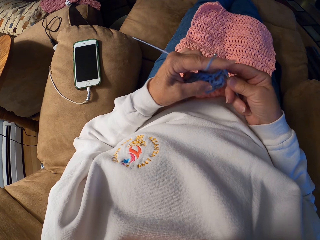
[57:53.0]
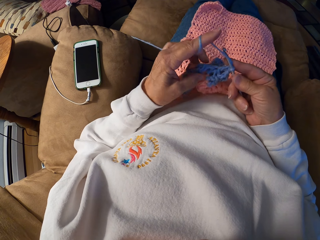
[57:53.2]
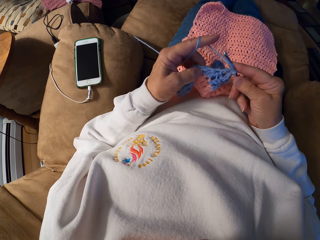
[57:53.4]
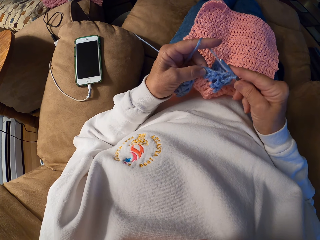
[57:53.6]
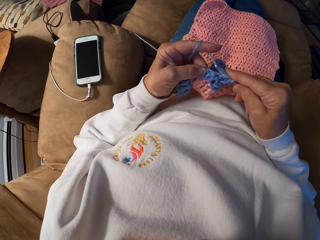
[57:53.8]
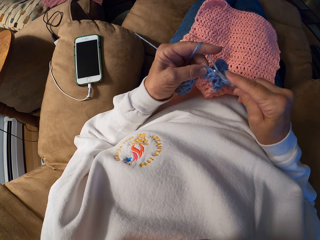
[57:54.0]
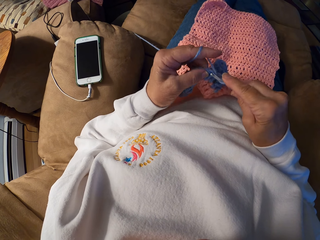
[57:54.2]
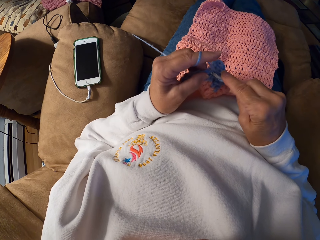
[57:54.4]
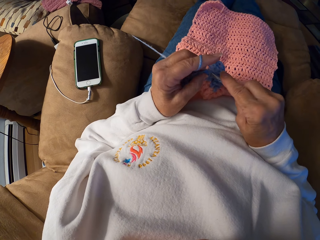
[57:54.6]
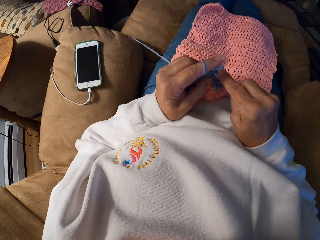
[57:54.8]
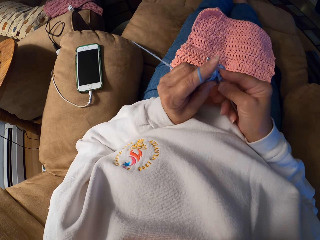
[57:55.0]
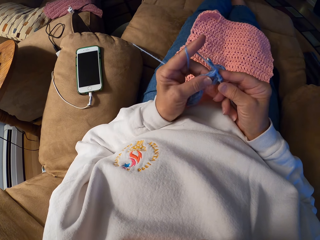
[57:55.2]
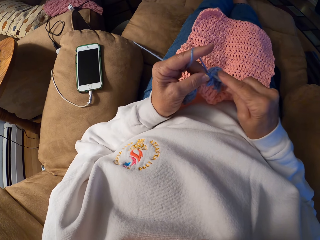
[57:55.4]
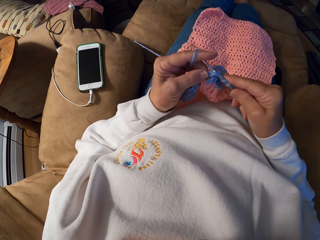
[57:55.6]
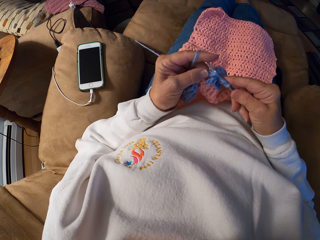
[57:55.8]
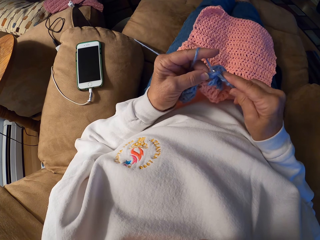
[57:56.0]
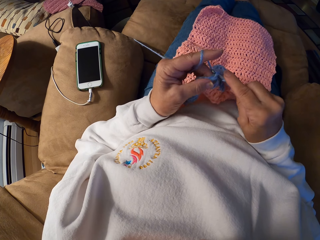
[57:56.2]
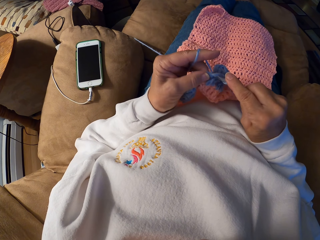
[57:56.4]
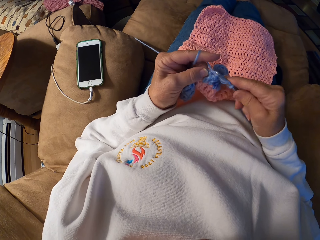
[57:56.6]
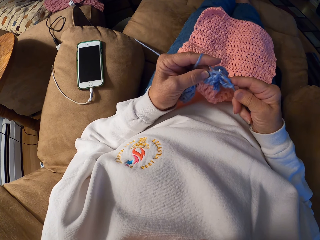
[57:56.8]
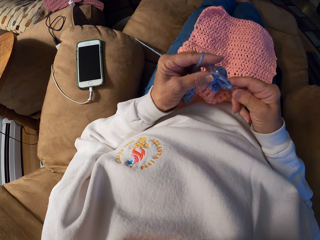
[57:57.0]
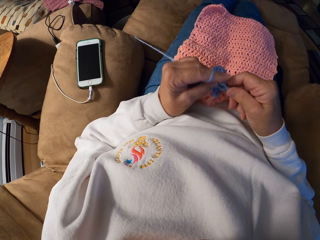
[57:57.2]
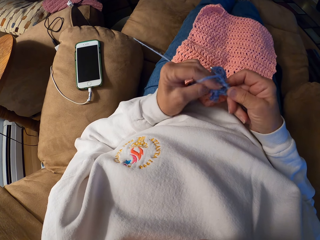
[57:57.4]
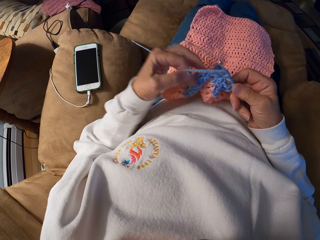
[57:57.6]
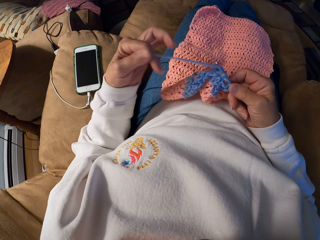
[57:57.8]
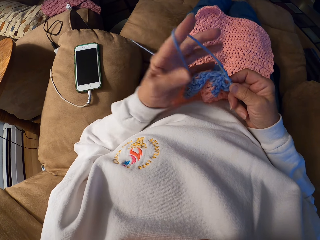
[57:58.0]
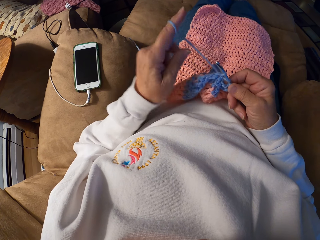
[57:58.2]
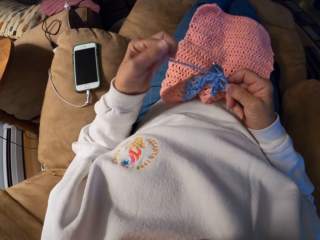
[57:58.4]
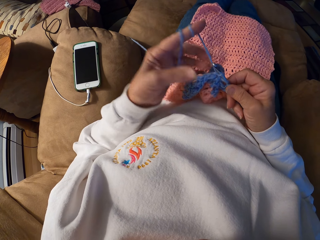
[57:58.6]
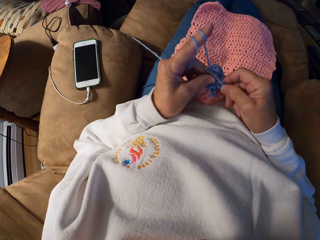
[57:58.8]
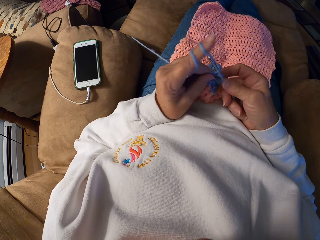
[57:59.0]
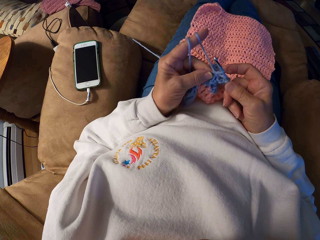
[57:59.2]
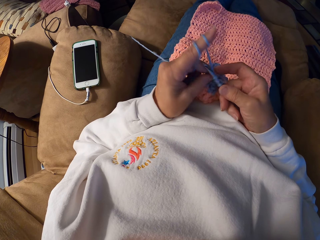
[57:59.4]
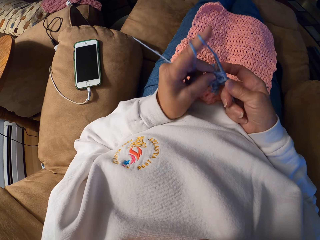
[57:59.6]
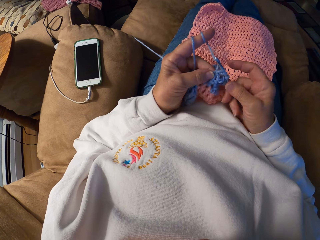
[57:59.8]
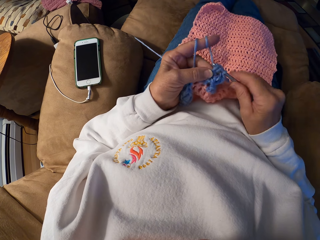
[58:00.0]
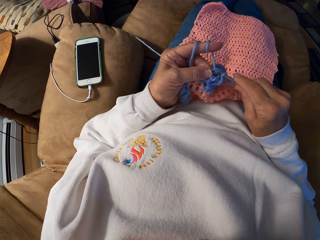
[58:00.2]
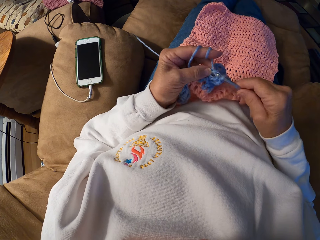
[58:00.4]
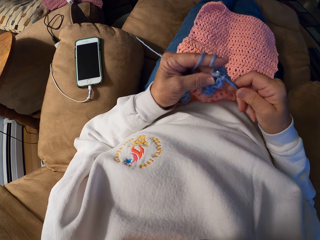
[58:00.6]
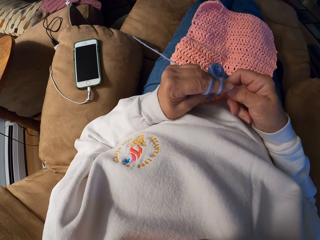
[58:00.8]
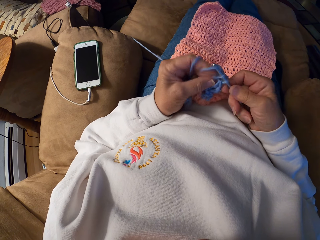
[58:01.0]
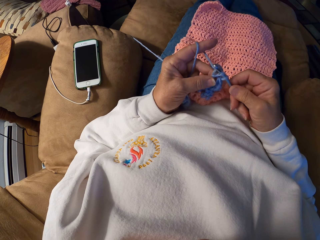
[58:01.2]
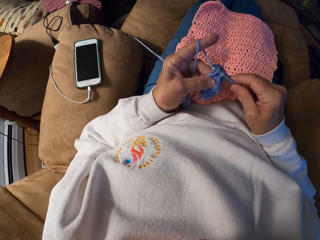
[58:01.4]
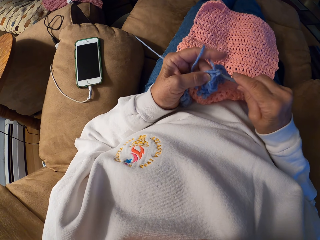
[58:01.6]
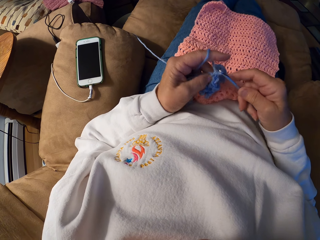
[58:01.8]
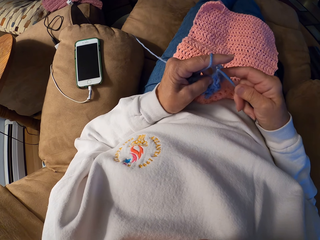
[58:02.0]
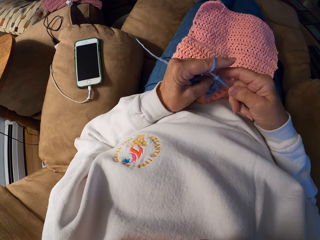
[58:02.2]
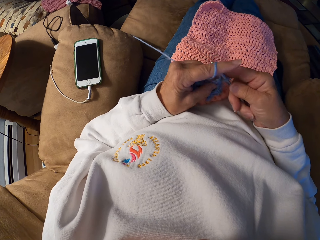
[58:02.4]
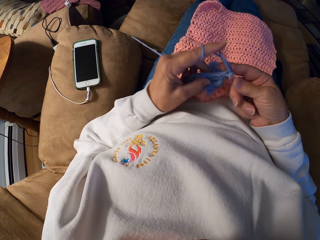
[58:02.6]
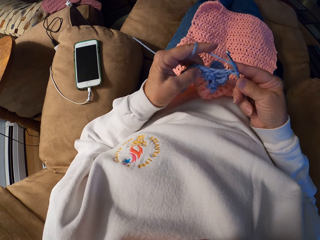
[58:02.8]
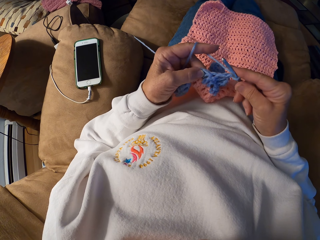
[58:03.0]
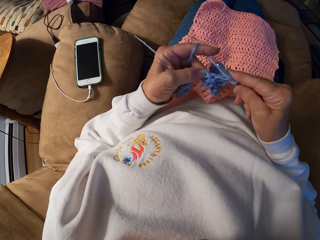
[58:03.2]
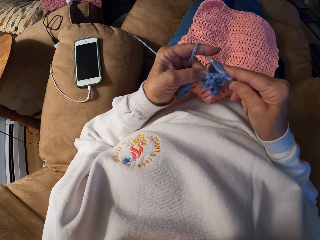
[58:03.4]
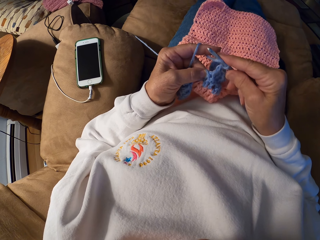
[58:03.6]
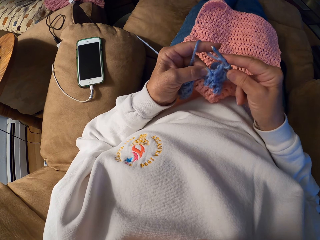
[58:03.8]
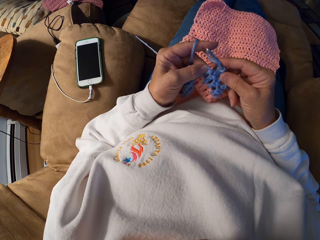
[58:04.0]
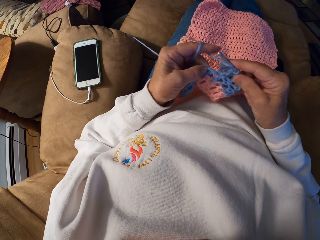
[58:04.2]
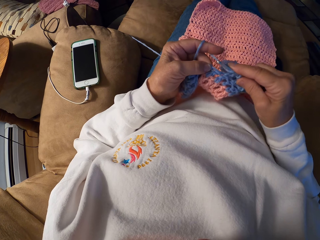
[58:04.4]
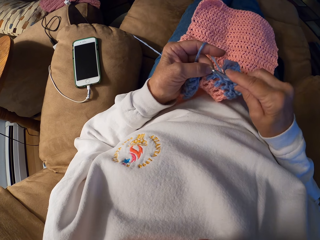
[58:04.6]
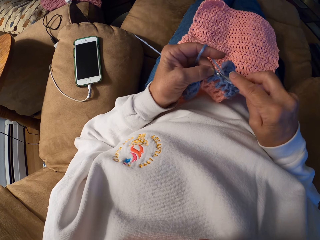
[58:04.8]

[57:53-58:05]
The camera wearer coils a knitting thread to a finger. They knit a piece of fabric with the knitting thread.

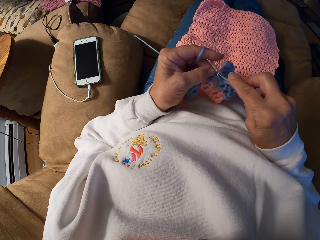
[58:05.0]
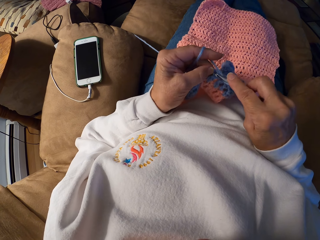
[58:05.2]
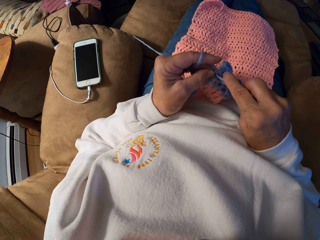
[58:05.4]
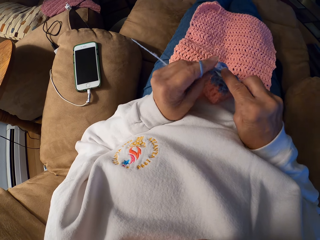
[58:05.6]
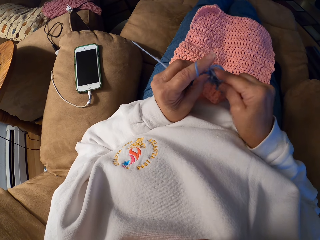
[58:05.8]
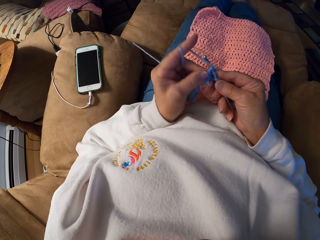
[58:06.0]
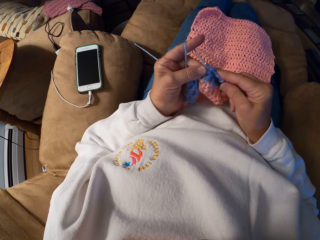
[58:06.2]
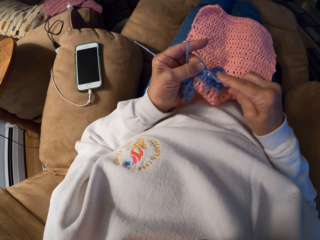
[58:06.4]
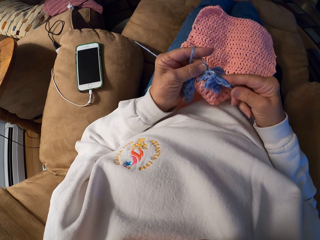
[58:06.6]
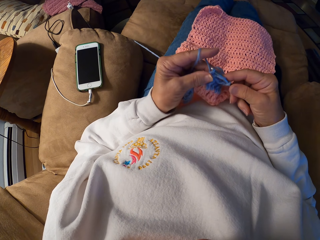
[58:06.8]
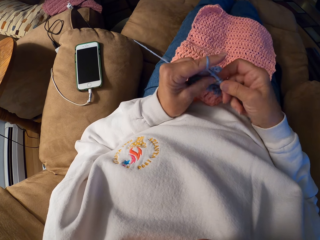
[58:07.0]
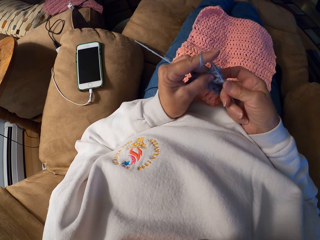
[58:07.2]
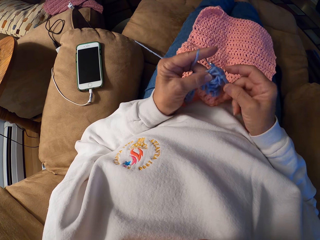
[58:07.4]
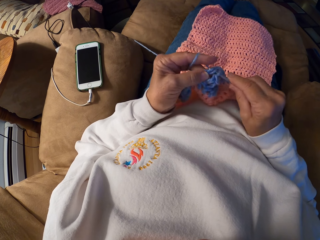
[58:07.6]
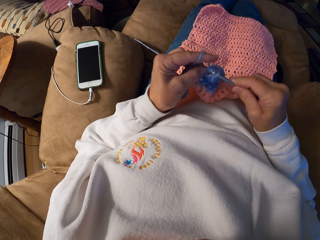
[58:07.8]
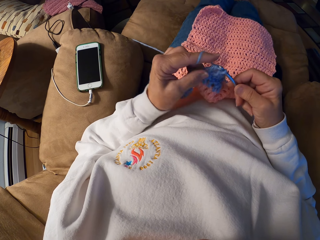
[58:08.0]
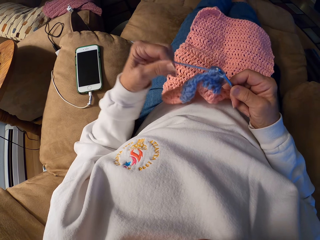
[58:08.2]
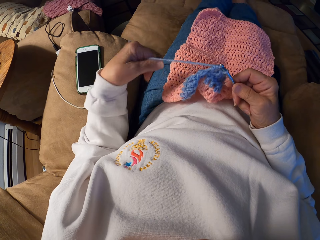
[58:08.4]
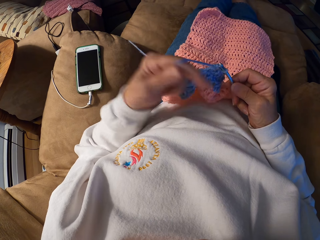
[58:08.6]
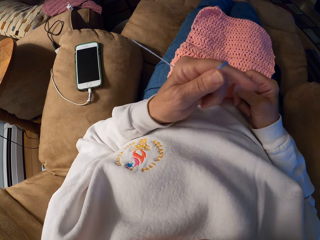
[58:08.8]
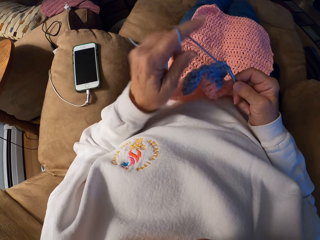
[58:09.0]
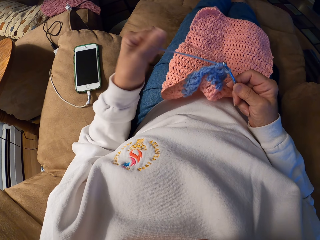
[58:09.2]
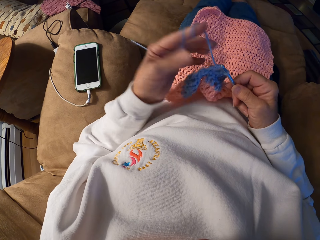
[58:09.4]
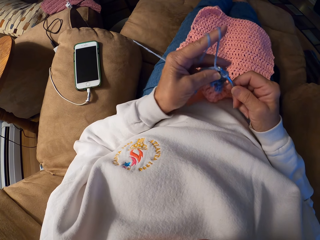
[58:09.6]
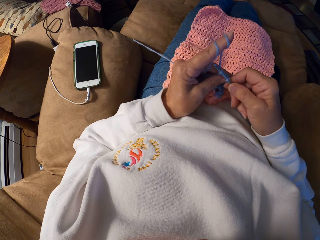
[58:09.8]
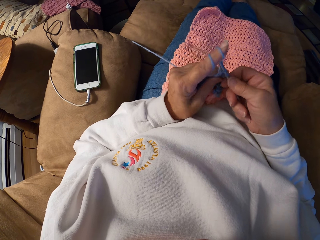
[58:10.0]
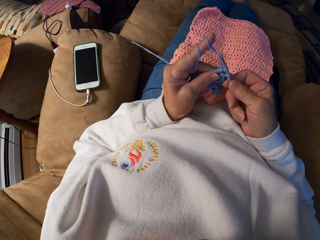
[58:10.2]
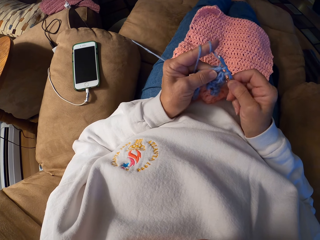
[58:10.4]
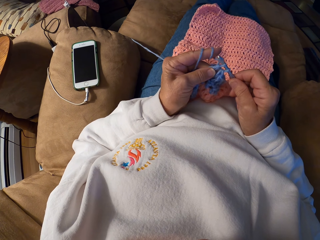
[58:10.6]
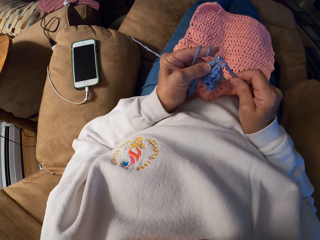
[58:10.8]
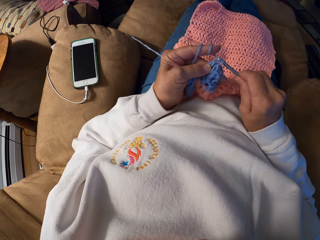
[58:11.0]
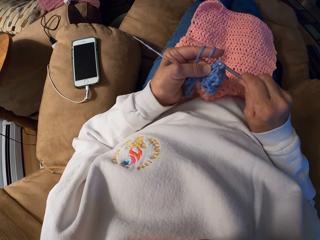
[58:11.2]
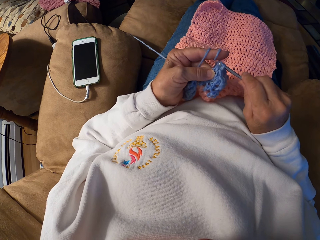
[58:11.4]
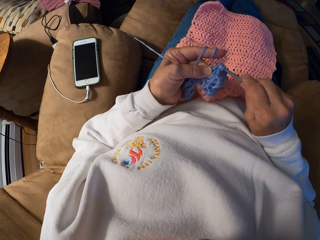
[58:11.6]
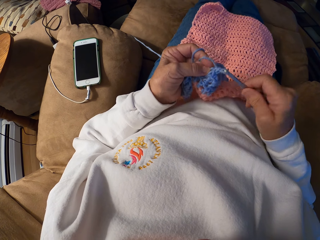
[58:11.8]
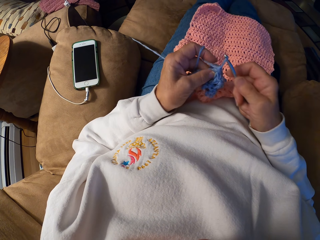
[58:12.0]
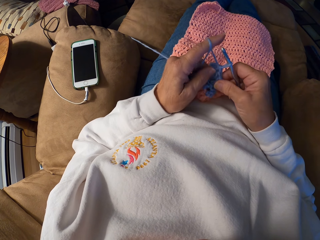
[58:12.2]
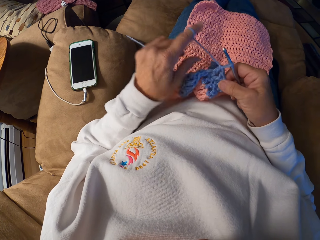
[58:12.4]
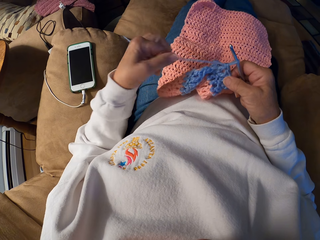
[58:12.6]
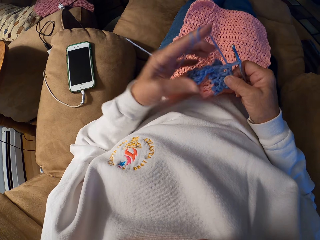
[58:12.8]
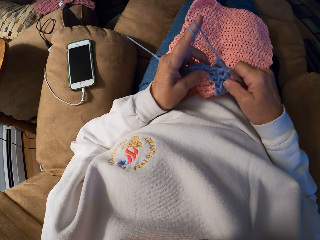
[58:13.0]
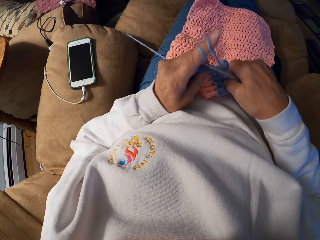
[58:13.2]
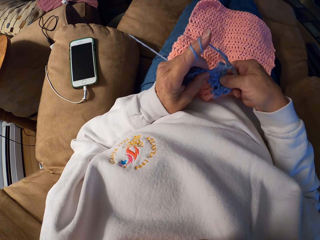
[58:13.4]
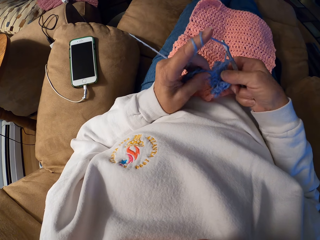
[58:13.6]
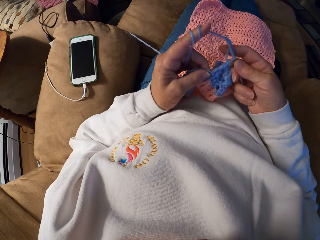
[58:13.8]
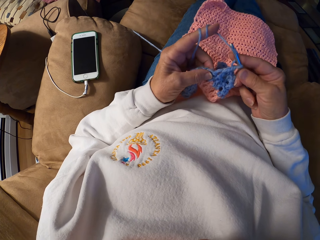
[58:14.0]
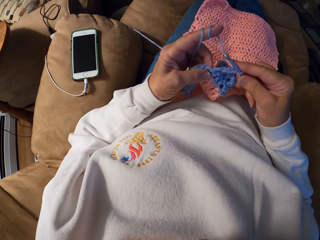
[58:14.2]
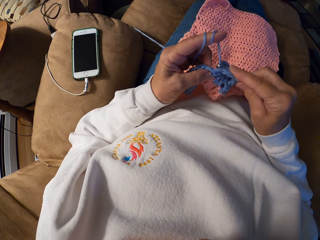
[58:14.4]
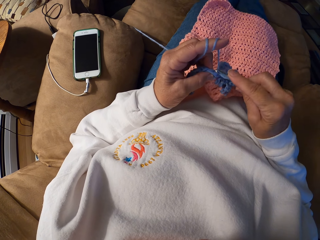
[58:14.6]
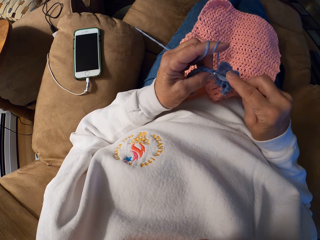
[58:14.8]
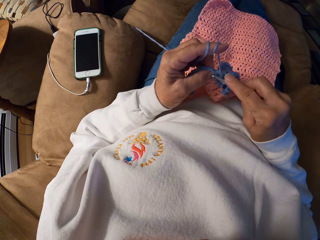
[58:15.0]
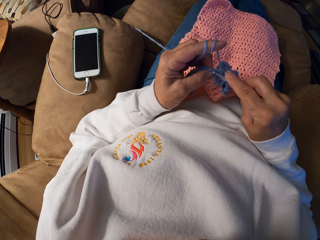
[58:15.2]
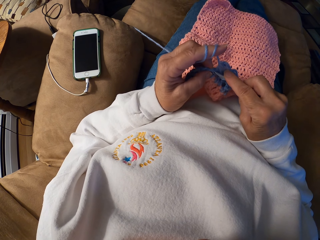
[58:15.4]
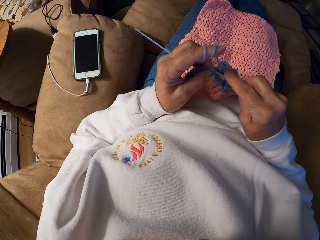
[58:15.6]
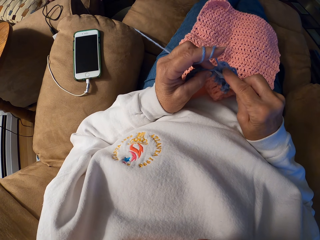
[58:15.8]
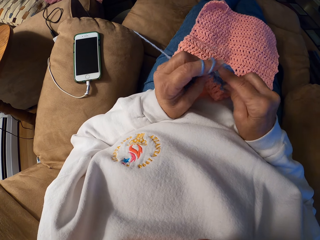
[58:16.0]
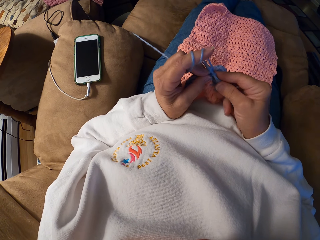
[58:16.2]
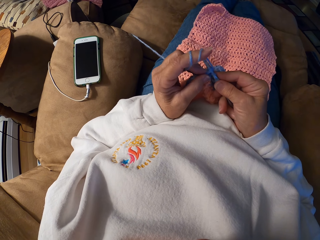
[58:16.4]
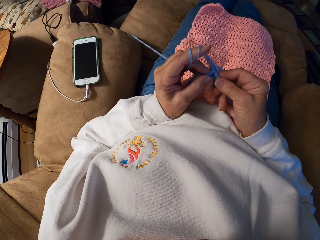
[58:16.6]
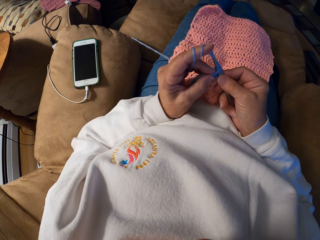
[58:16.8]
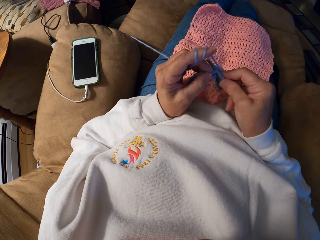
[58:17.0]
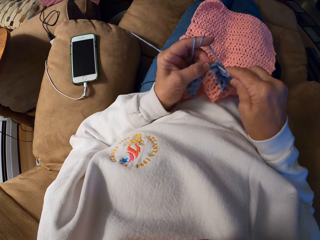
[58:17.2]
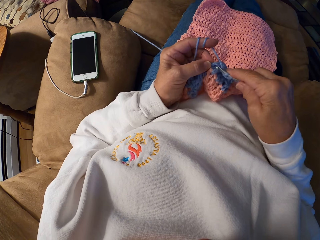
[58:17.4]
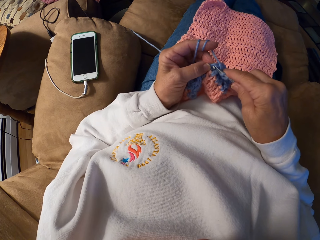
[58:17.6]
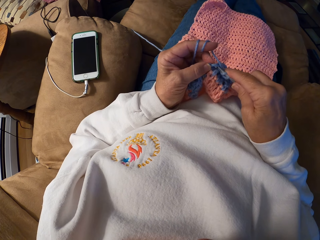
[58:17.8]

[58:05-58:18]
The camera wearer coils a knitting thread to a finger. They knit a piece of fabric with a knitting needle. They coil the knitting thread to the finger. They knit the piece of fabric with the knitting needle.
